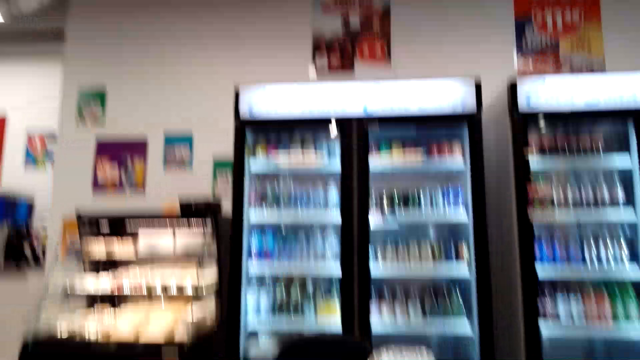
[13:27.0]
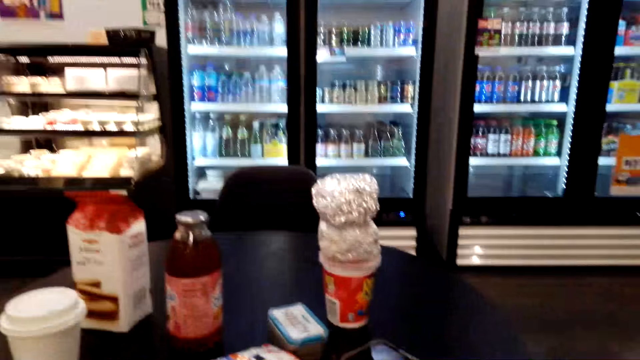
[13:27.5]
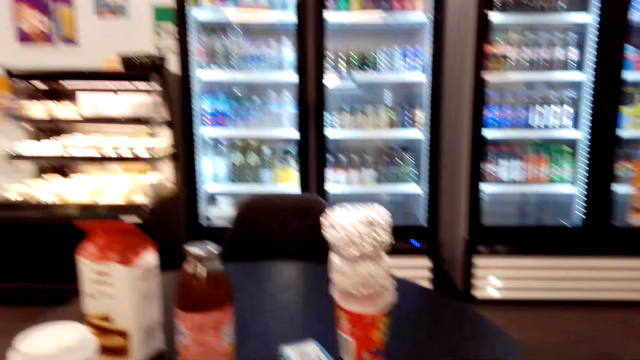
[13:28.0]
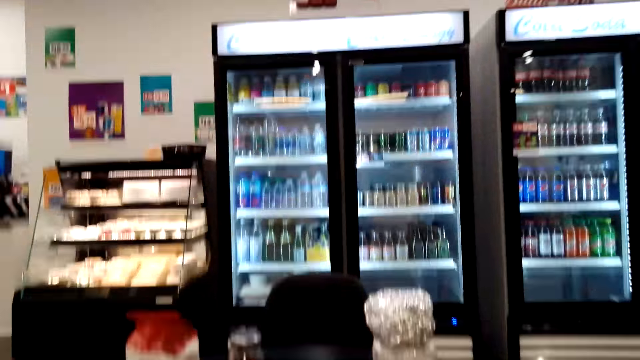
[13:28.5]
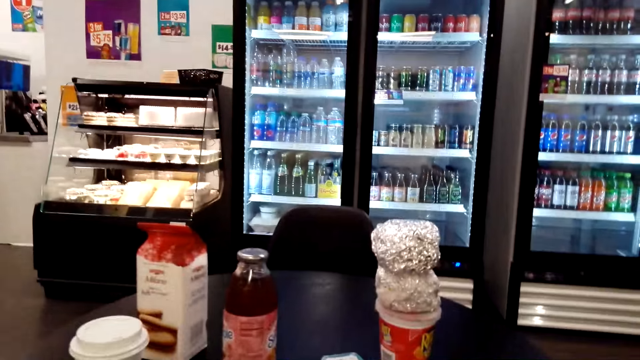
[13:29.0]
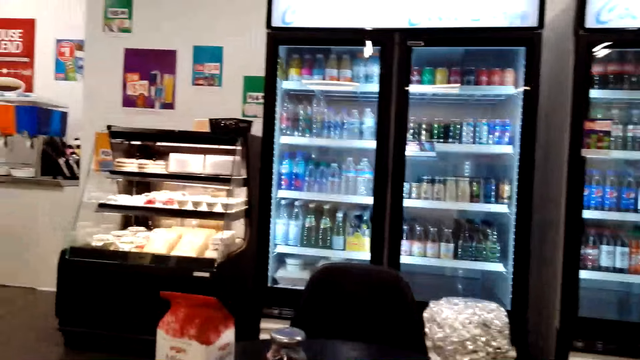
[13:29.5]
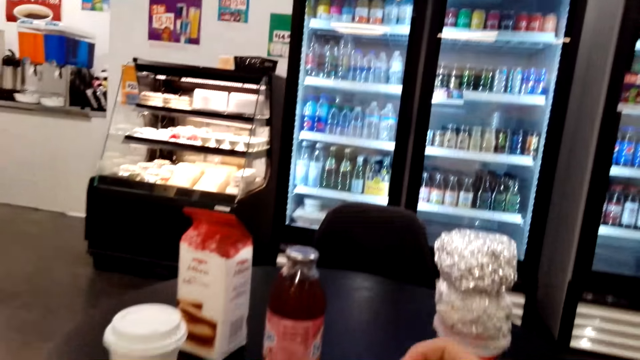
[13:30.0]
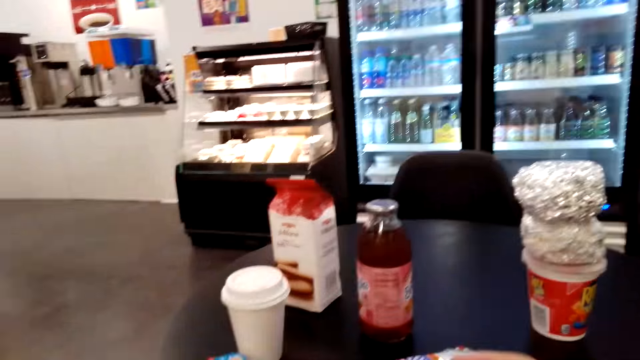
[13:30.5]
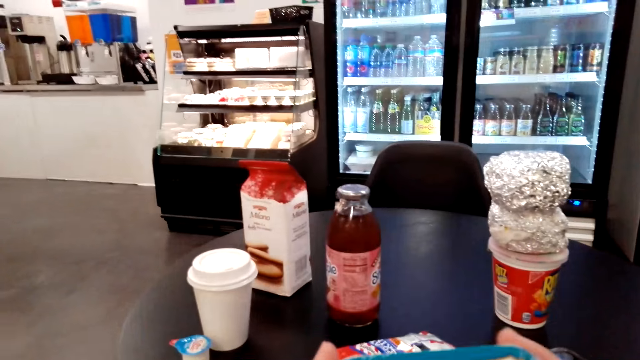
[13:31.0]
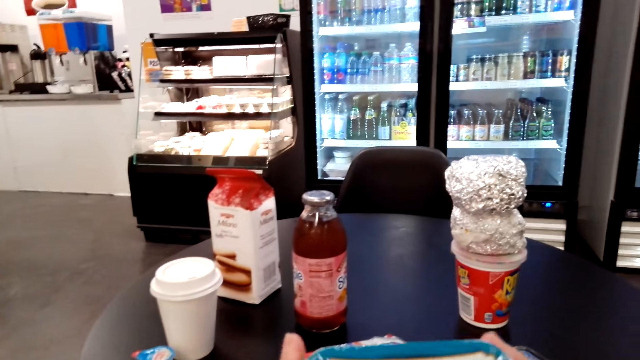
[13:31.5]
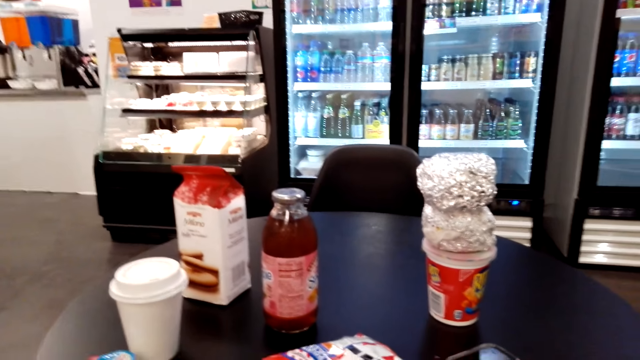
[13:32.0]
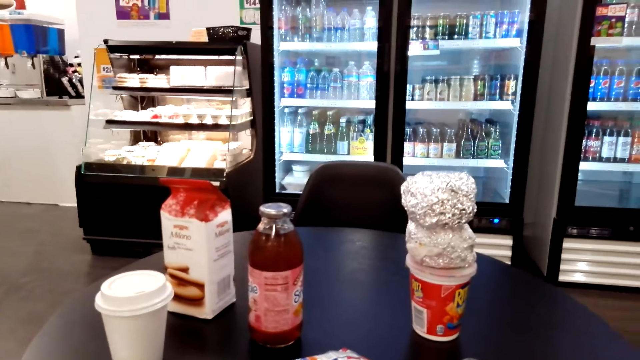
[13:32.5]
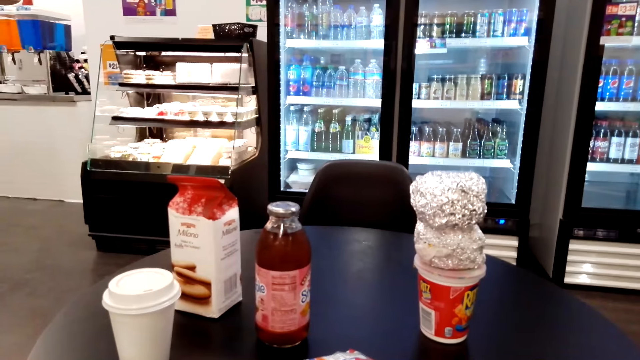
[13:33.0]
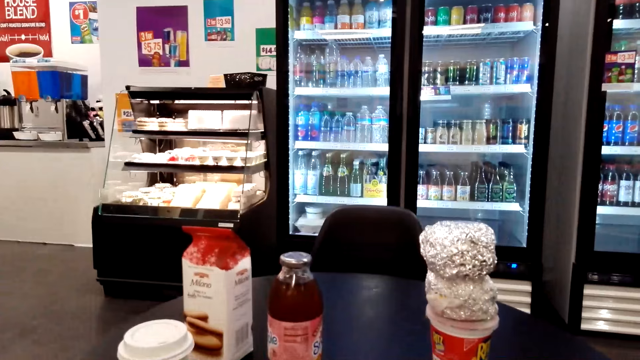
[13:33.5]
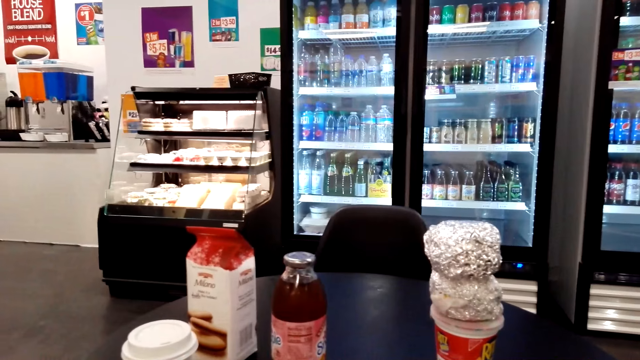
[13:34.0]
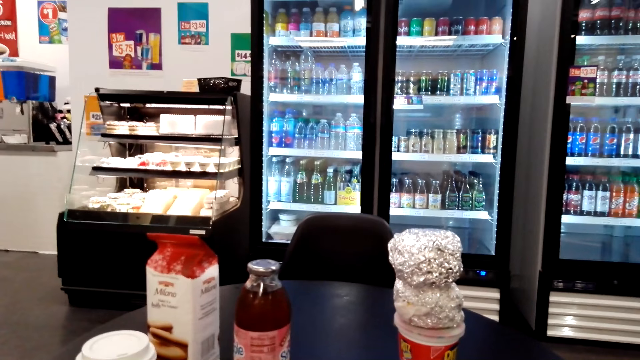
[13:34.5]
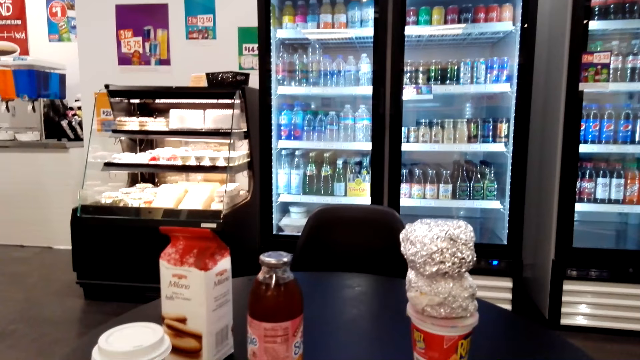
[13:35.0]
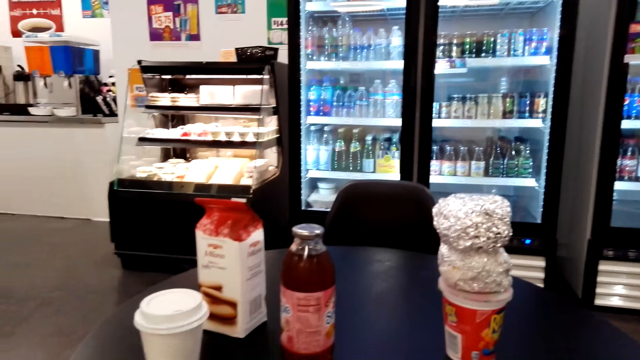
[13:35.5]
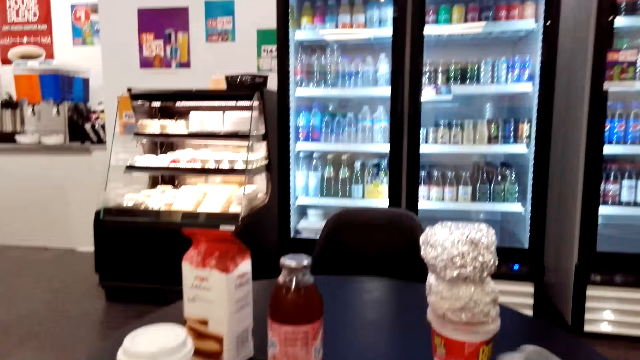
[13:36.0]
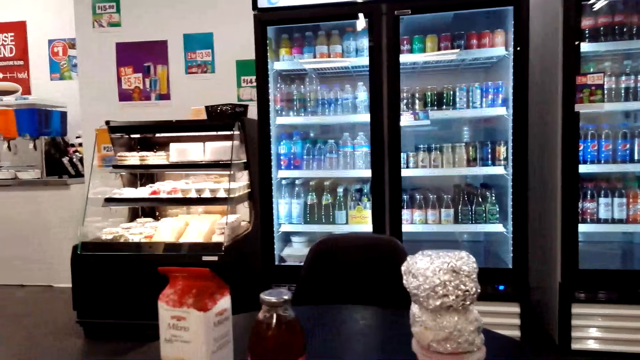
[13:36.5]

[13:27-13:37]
The camera wearer holds the mints container. They look at the table. They sing.

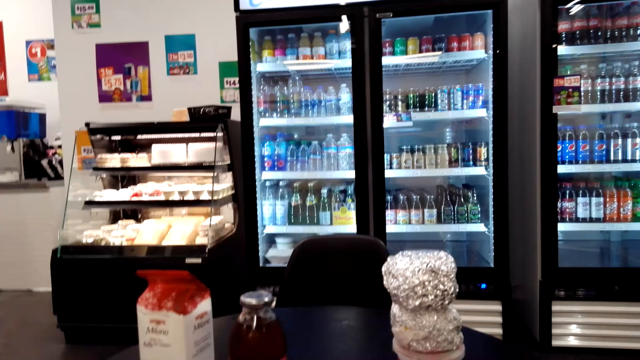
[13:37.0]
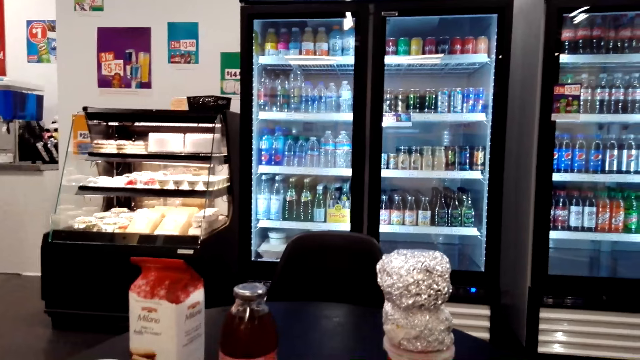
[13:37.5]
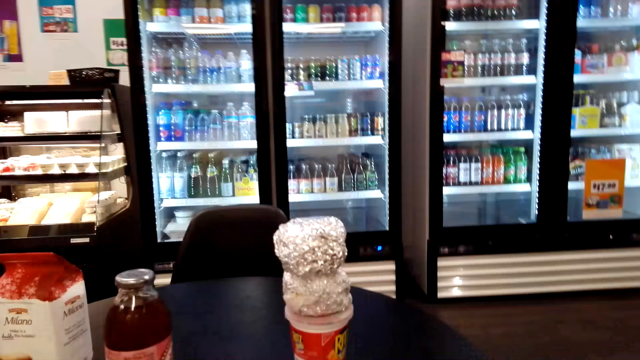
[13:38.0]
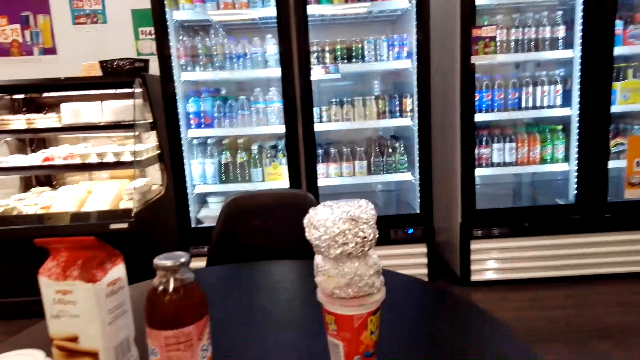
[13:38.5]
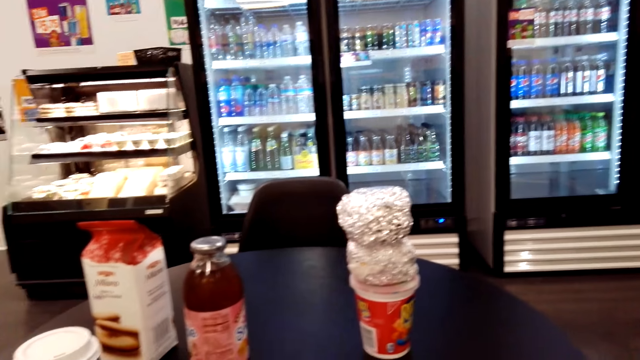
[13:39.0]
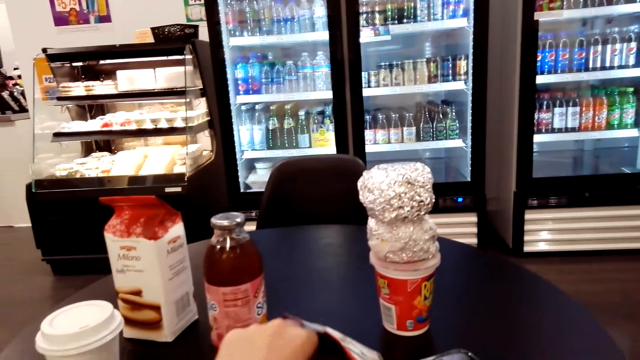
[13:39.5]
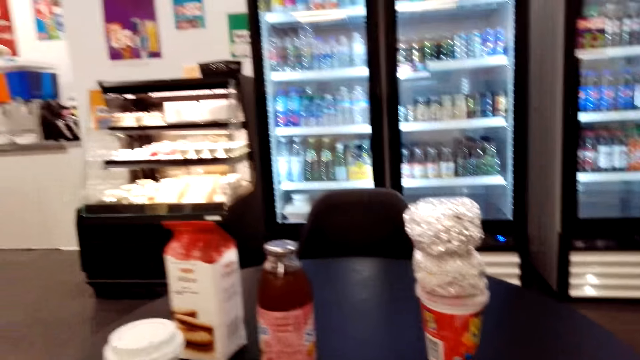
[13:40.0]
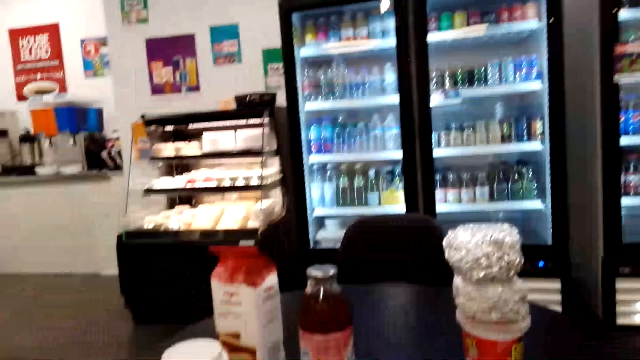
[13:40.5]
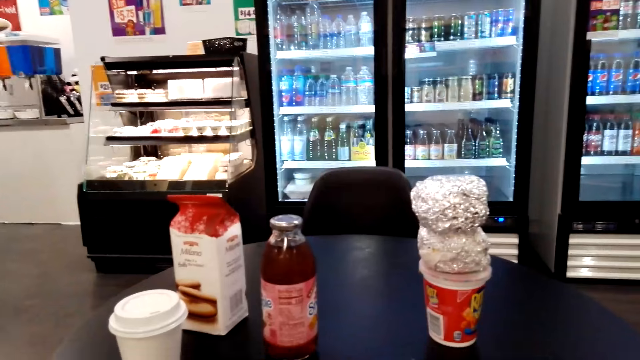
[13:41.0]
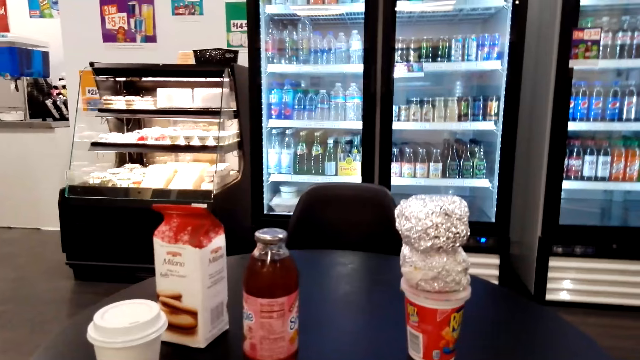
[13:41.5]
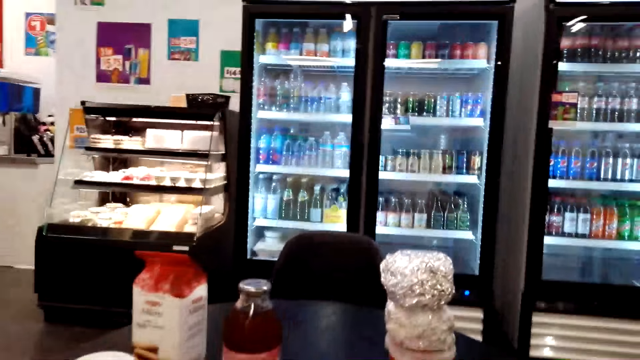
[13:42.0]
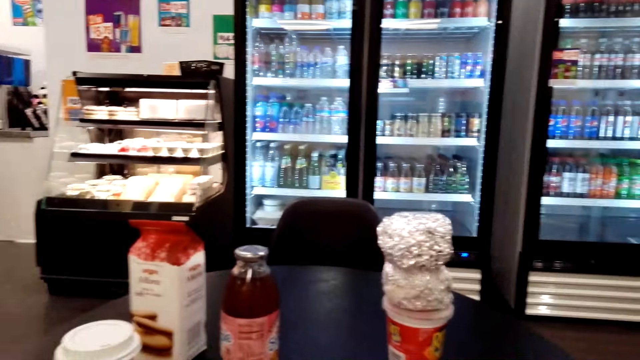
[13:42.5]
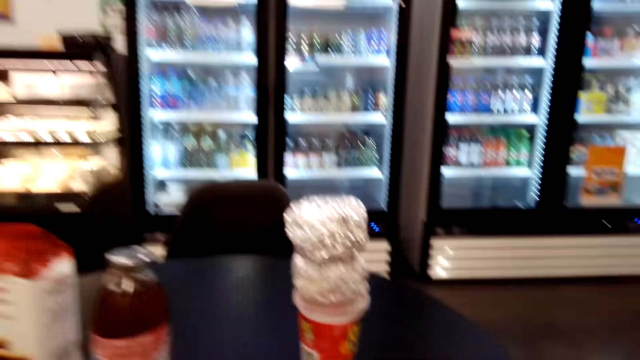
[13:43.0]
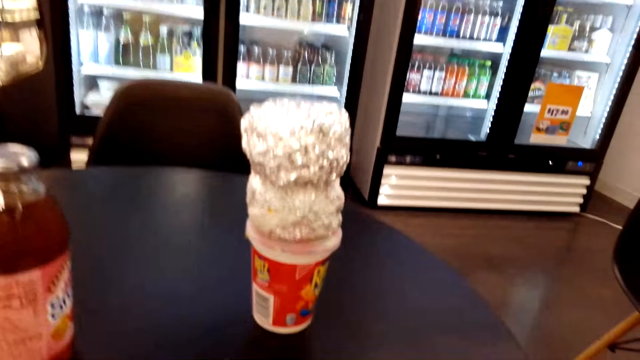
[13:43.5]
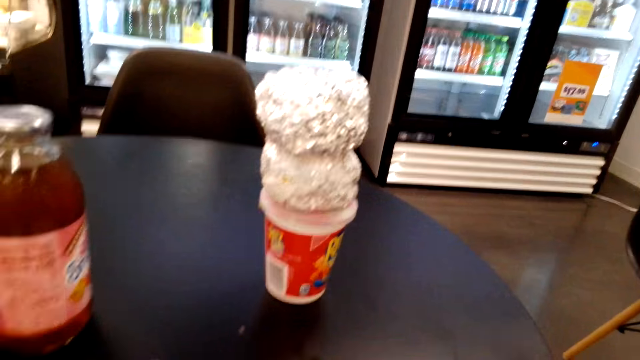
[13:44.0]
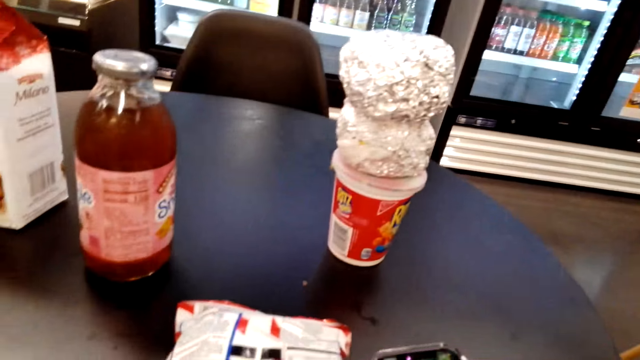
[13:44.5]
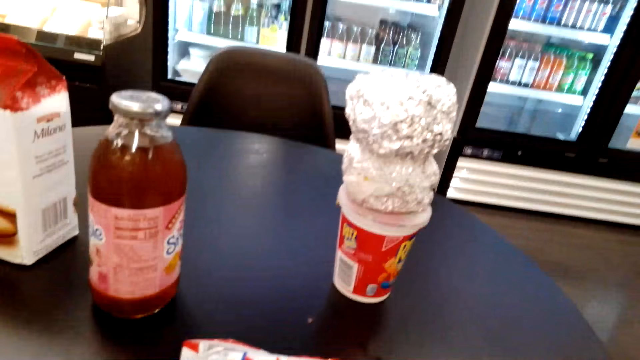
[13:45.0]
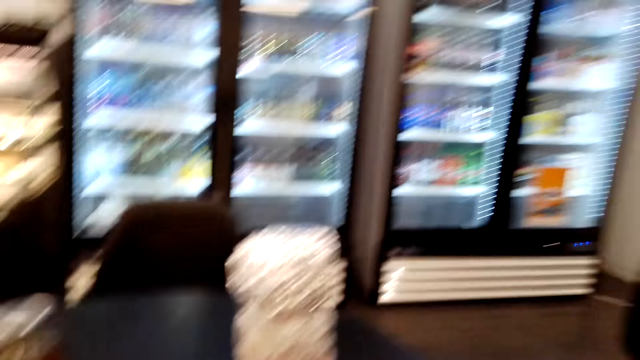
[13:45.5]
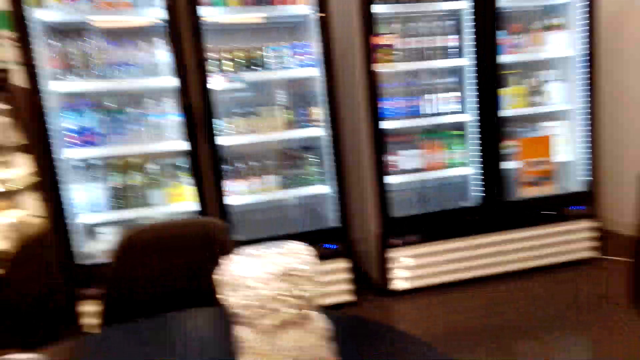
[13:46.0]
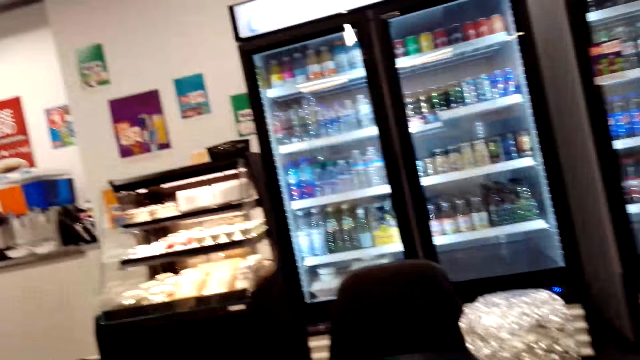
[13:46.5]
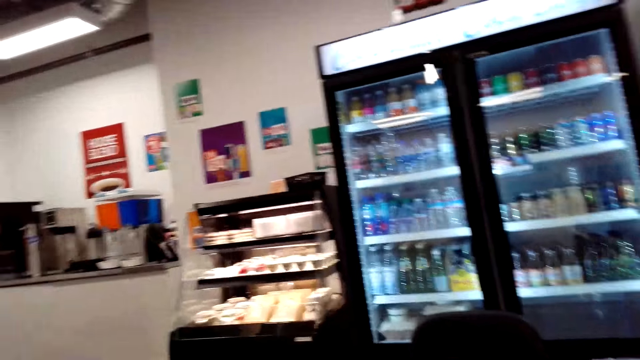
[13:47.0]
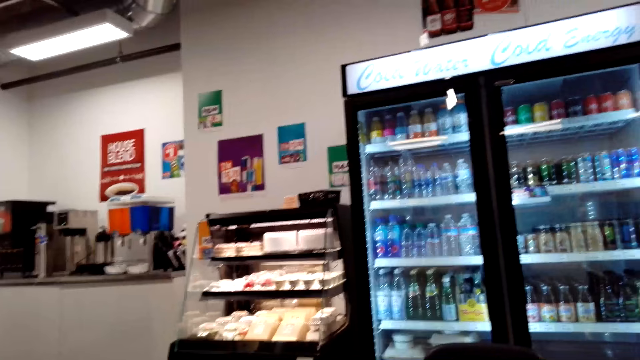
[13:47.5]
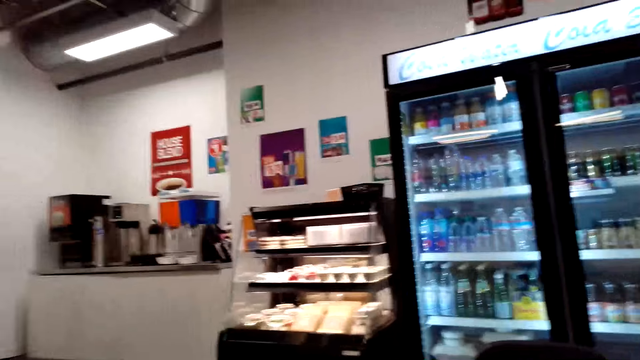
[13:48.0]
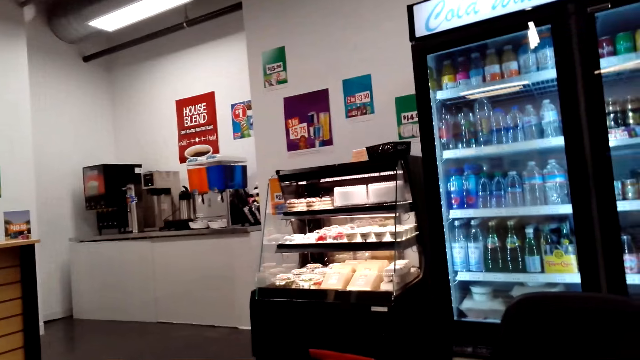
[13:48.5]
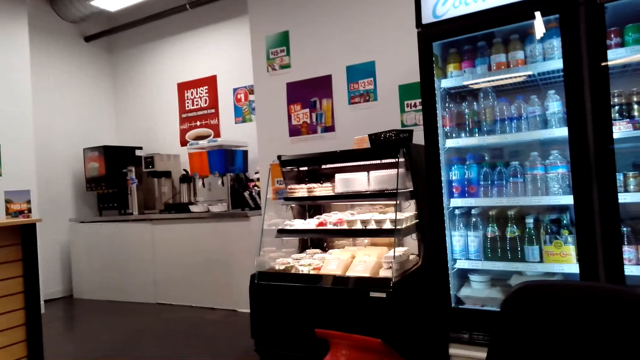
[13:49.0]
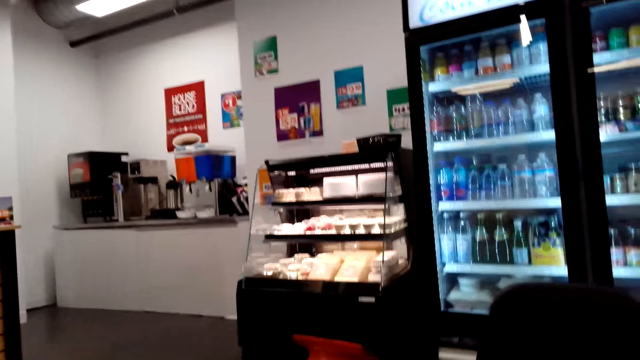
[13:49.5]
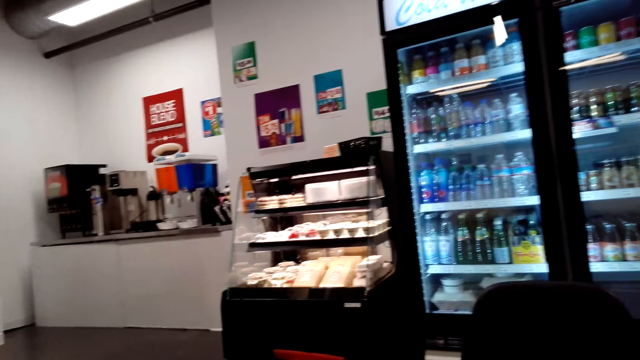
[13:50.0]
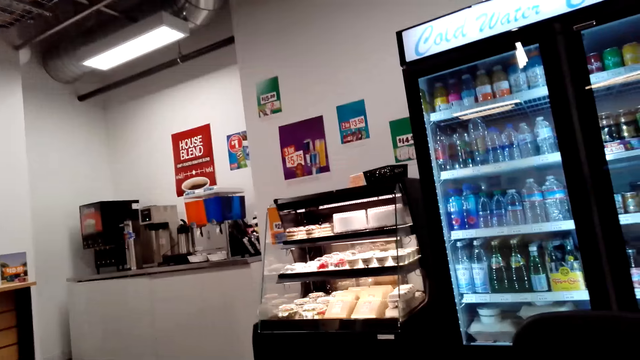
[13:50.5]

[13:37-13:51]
The camera wearer removes their hand from the packet. They look around the convenience store. They look around the store.
